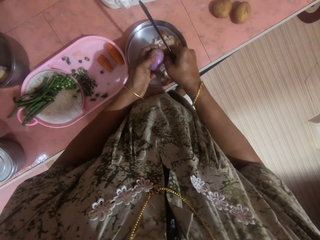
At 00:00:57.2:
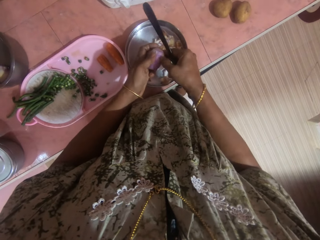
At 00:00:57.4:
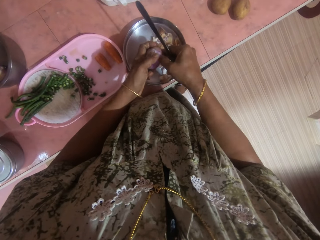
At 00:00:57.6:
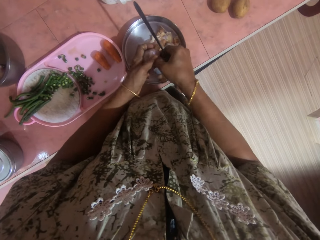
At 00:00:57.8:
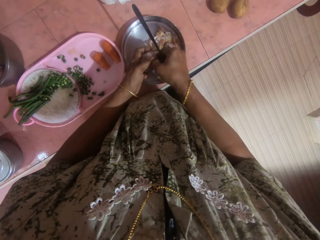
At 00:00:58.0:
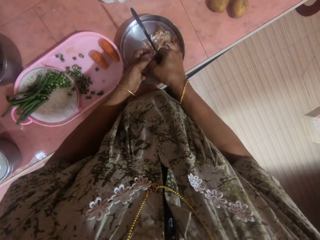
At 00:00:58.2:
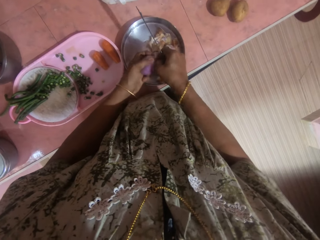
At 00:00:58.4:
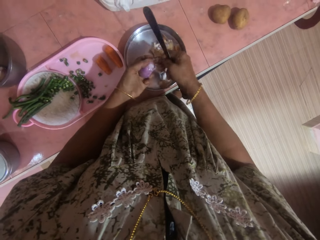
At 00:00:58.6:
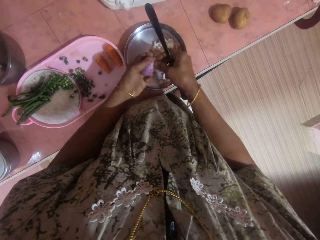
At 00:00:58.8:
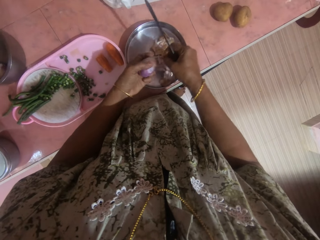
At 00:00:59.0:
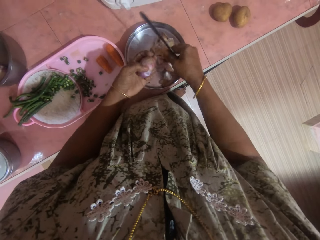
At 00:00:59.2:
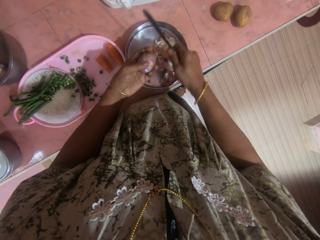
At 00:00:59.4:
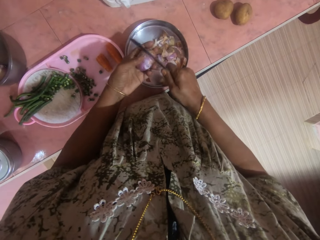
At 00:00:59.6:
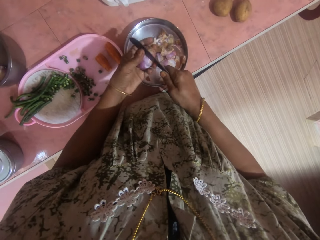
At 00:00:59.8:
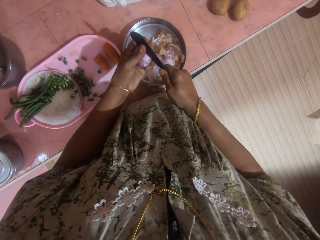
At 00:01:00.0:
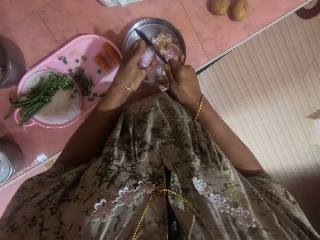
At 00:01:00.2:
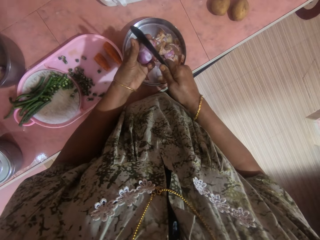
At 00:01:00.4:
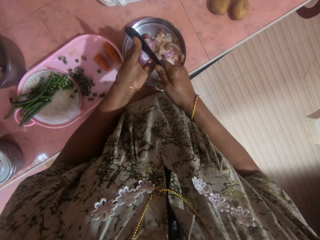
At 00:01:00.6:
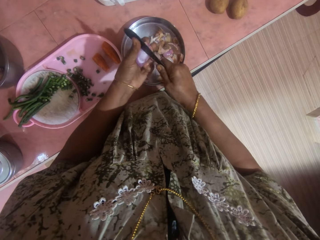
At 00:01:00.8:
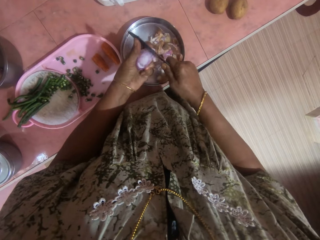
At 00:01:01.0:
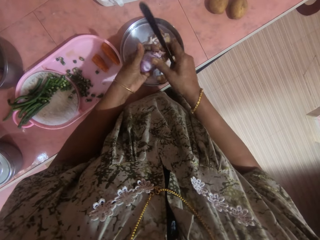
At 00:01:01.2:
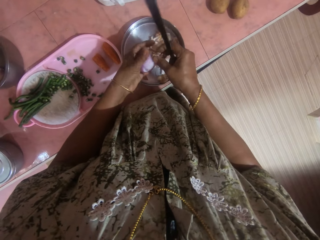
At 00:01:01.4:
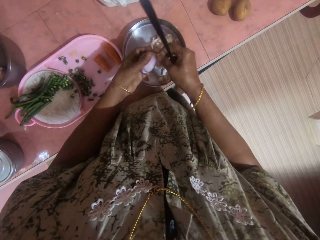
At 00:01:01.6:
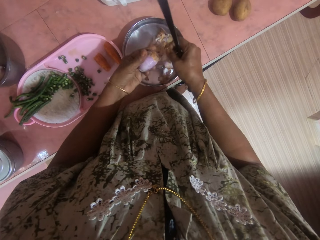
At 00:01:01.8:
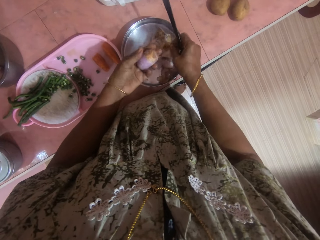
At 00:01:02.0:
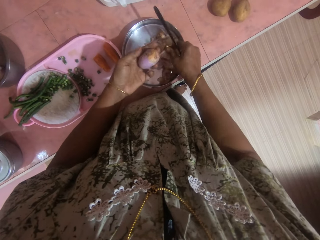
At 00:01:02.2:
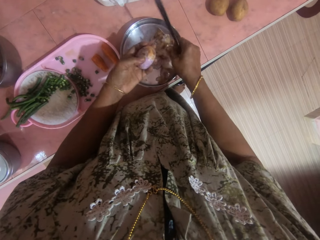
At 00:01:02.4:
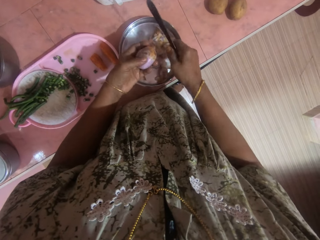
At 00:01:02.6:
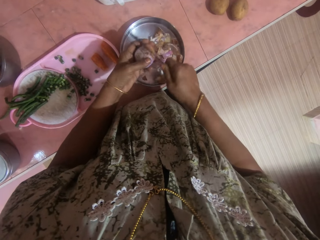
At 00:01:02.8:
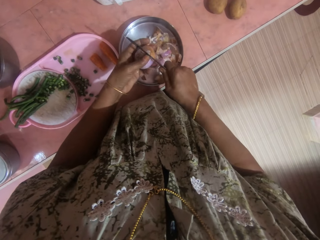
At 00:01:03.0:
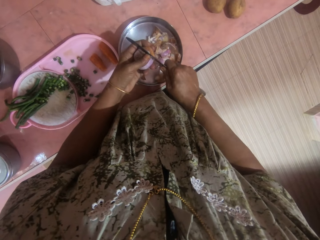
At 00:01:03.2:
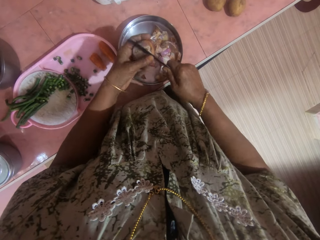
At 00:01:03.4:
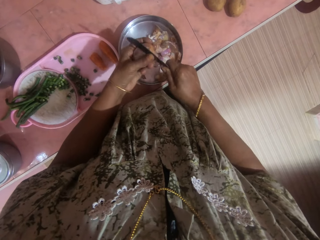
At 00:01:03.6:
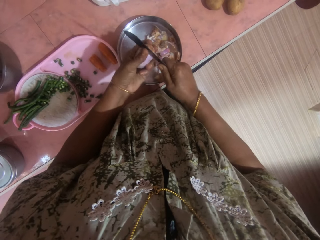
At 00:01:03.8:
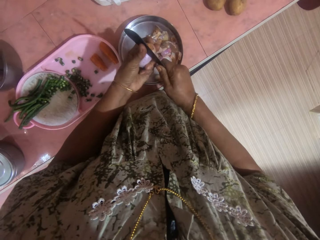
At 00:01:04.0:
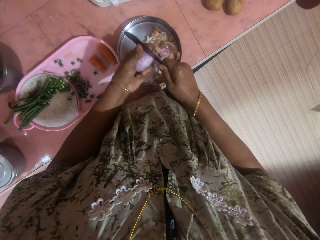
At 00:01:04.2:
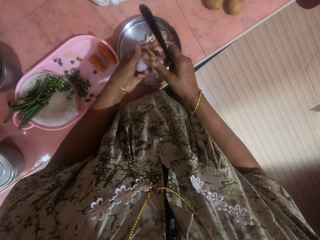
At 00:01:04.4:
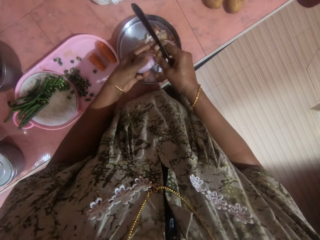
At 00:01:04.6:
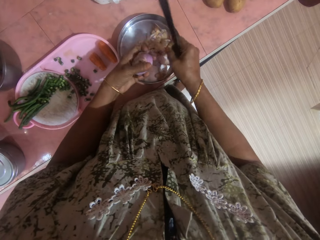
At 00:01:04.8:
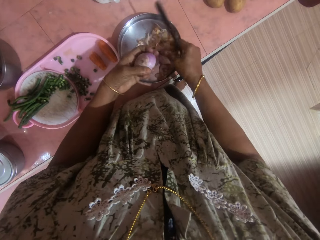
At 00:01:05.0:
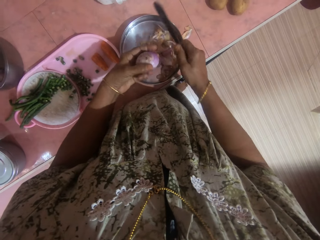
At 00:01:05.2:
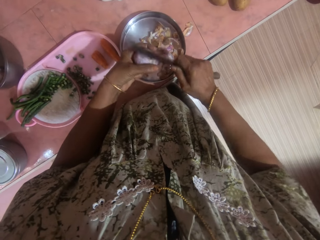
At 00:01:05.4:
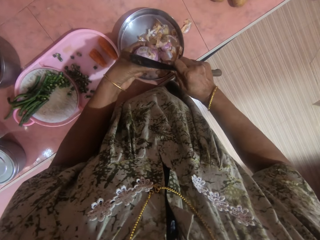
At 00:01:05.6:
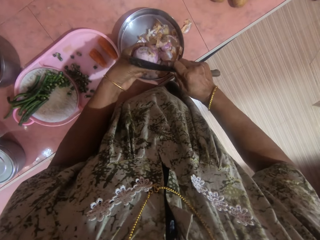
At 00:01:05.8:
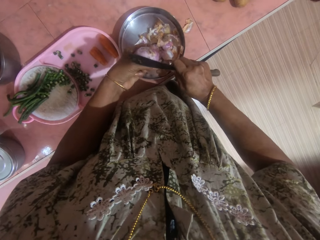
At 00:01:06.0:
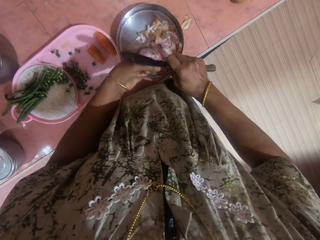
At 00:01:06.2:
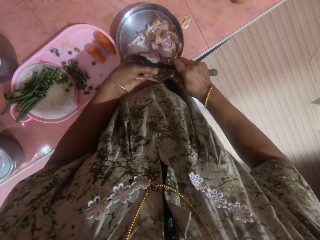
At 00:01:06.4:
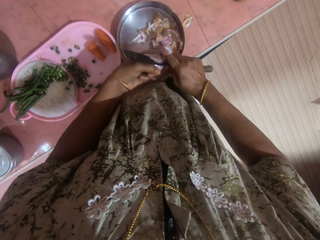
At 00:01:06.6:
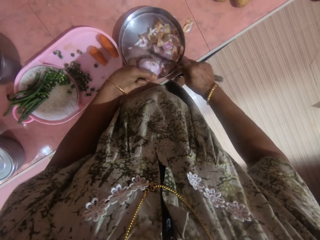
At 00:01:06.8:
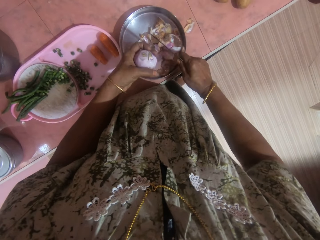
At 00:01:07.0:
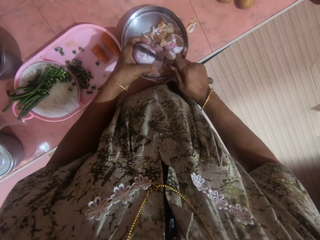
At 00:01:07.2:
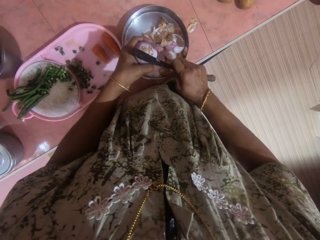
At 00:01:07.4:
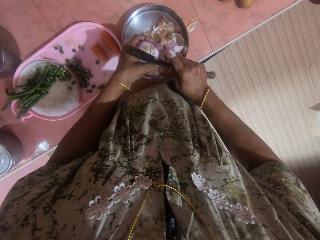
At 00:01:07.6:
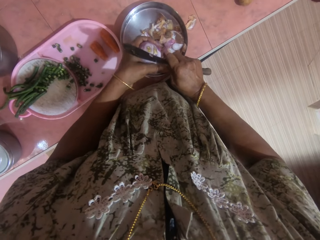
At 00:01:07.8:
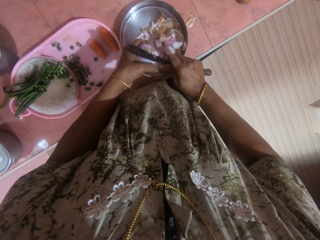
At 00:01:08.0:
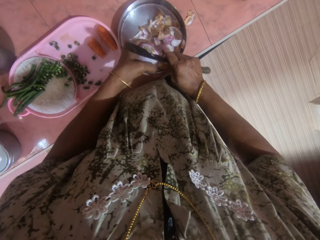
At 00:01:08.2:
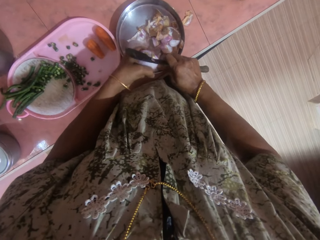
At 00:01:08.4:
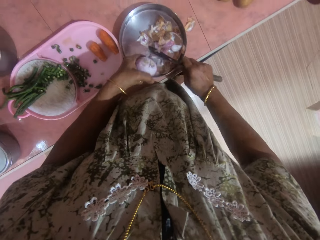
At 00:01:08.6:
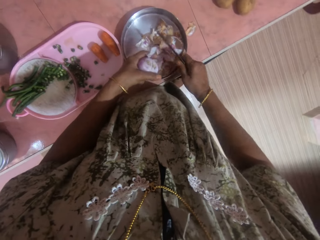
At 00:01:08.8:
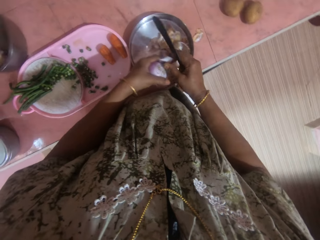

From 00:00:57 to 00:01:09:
The camera wearer peels an onion on a tray with a knife. They peel the onion on the tray with a hand. They cut the onion with the knife.

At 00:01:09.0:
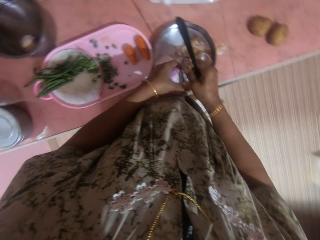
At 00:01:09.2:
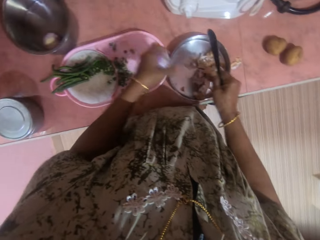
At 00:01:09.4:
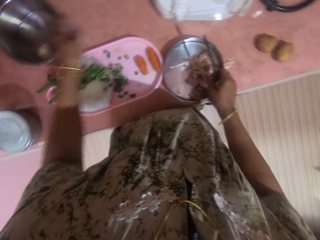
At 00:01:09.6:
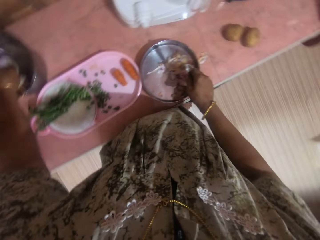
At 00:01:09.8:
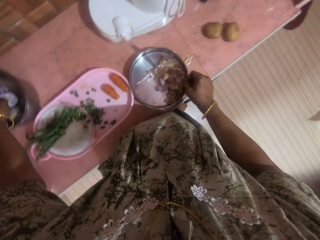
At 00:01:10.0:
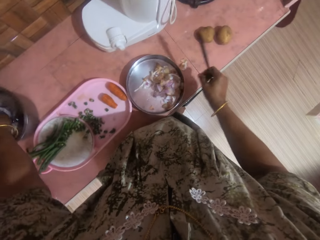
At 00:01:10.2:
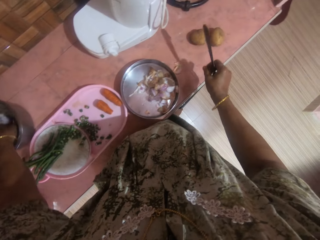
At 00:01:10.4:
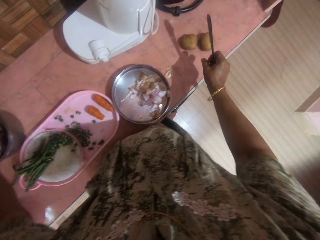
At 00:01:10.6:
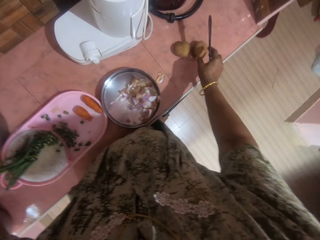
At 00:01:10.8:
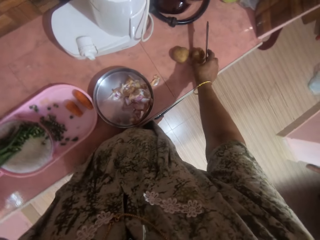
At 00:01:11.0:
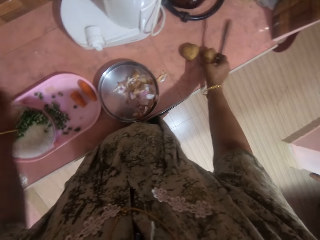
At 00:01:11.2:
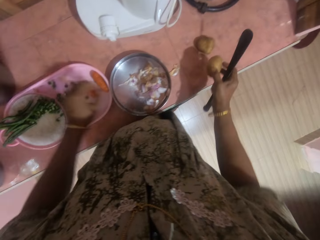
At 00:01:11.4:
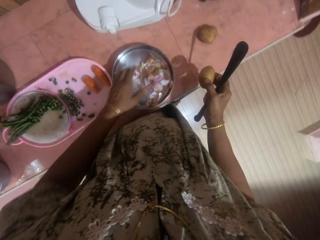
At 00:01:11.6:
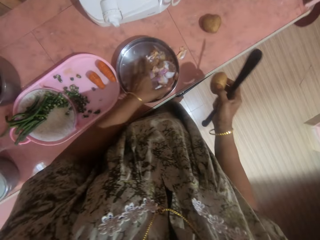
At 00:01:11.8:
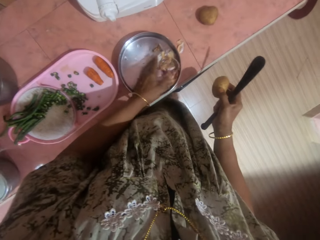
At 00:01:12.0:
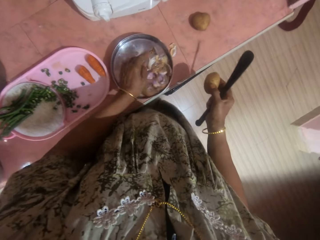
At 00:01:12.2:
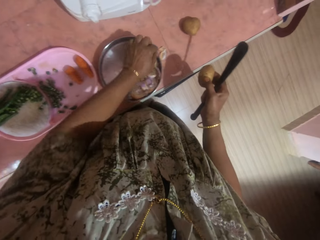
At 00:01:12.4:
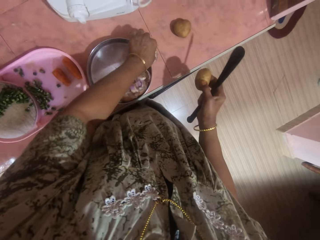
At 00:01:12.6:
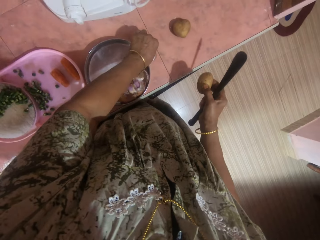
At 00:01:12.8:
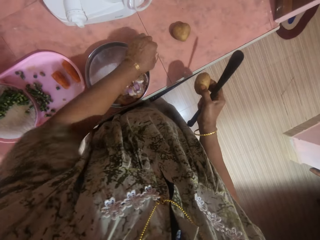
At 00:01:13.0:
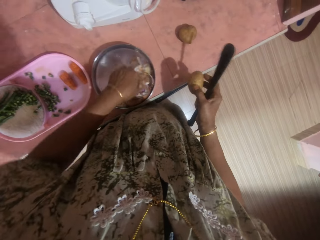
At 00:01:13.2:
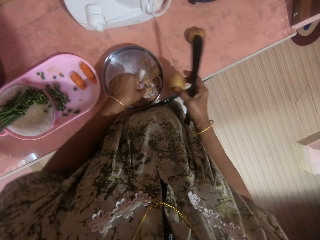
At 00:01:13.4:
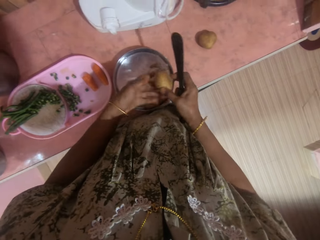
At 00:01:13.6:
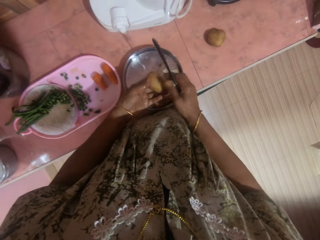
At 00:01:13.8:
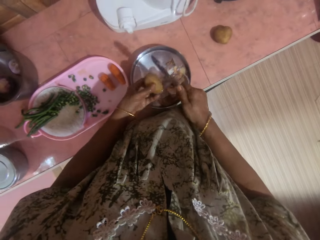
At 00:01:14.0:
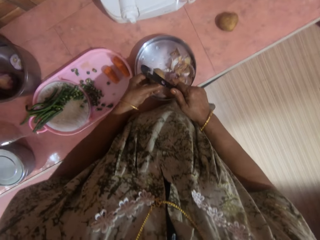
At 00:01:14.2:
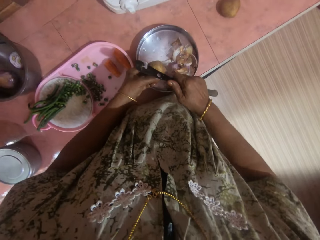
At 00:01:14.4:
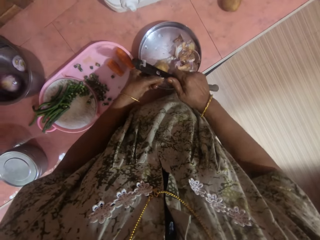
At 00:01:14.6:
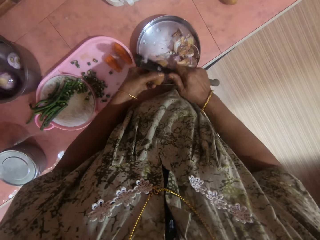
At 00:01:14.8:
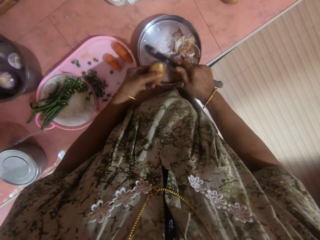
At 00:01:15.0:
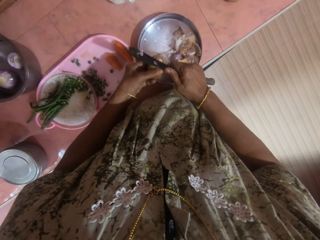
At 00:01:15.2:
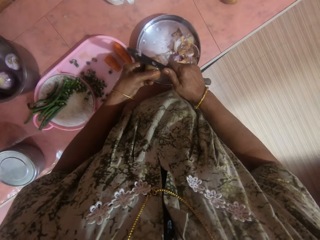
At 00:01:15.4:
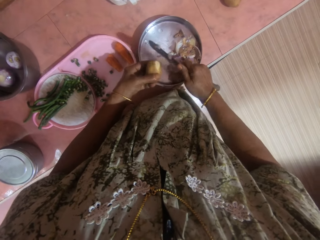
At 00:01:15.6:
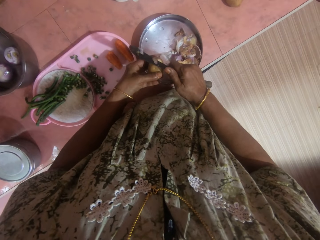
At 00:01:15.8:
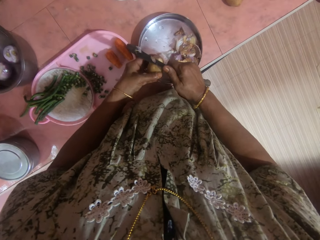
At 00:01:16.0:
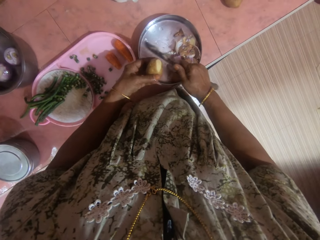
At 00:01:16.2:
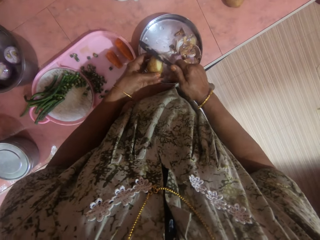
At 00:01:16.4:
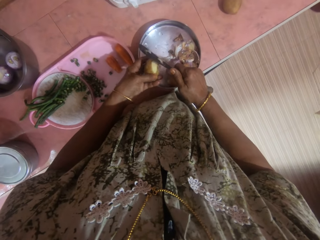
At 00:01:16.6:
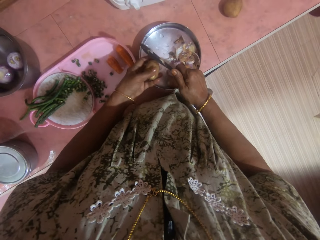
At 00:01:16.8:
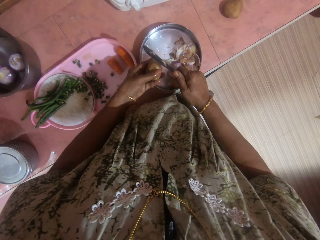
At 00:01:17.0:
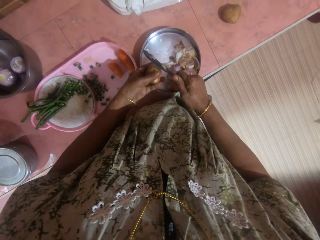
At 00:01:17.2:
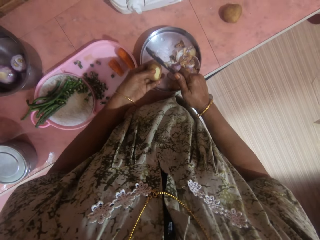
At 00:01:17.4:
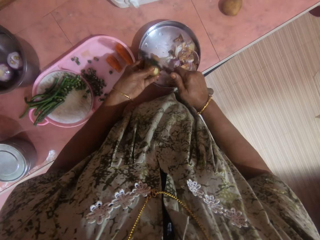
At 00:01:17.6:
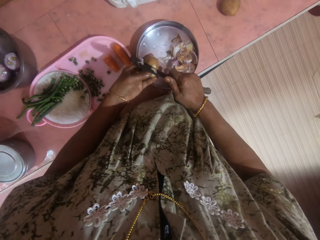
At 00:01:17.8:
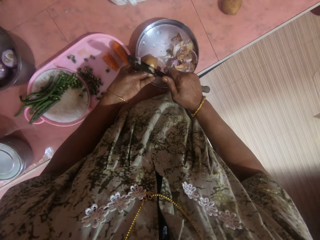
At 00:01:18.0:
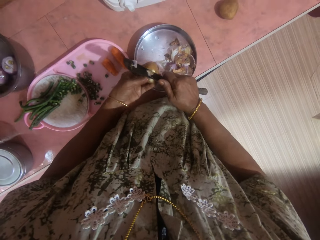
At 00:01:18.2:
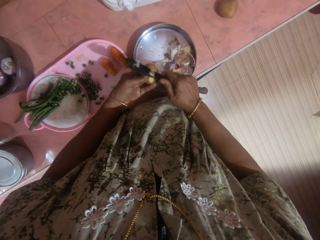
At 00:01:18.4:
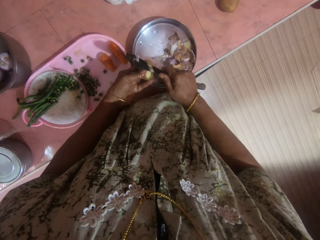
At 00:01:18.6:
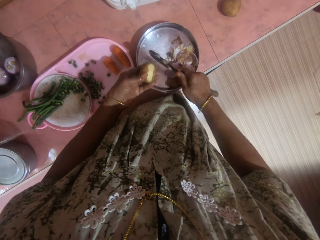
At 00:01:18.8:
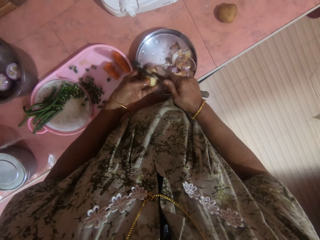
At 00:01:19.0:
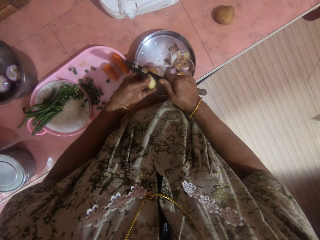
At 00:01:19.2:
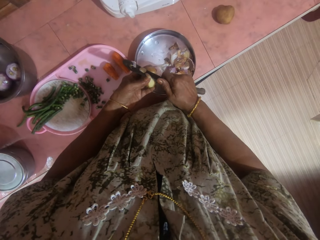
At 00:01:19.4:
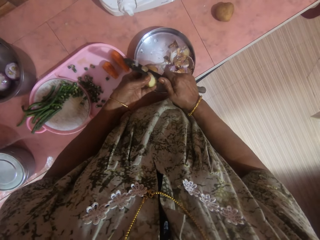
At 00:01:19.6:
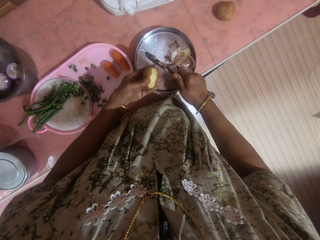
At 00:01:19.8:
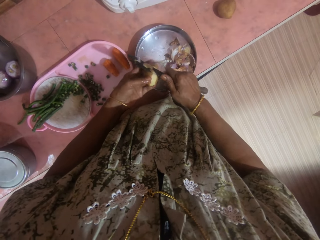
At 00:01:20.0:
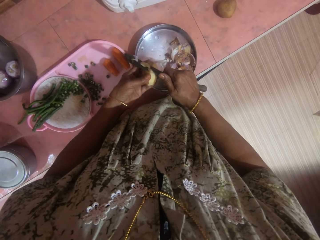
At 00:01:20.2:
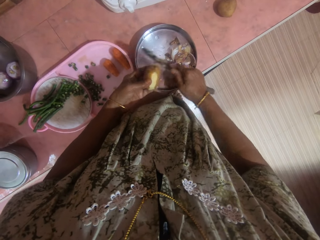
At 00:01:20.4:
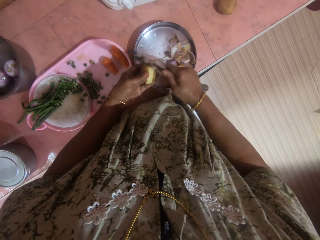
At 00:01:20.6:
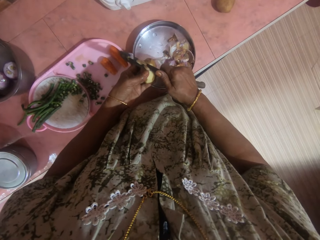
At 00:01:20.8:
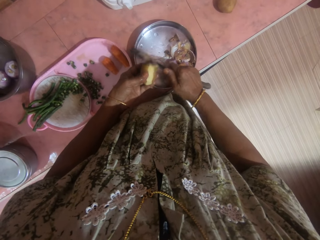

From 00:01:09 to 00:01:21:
The camera wearer removes an onion pearl with a hand. They drop the onions into a bowl on the table. They put the onion pearl in a tray. They wash the onions in the bowl with a hand. They pick a potato from the table with a hand. They adjust the layers of the onions in a plate with a hand. They pick a layer on the table with a hand. They drop the layer into the plate. They put the potato on the other hand. They peel the outer layer of the potato into the plate with a knife.
